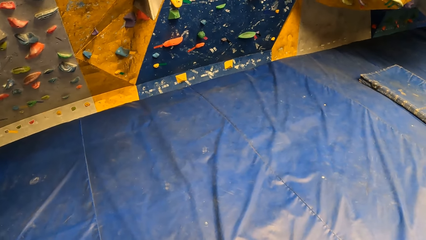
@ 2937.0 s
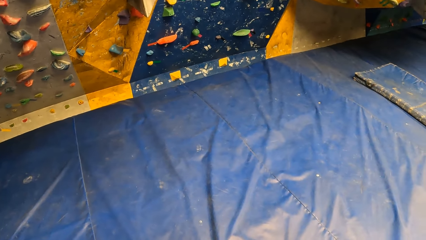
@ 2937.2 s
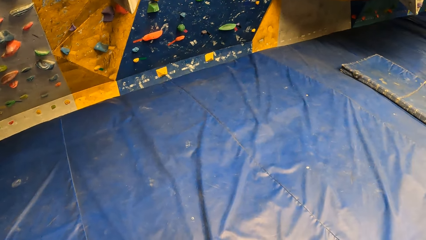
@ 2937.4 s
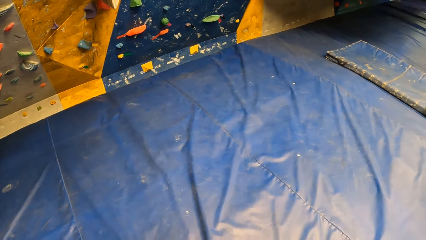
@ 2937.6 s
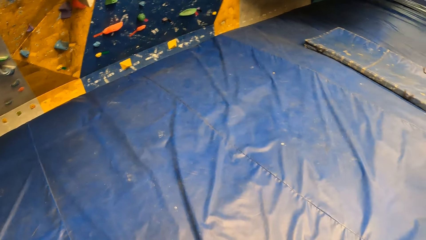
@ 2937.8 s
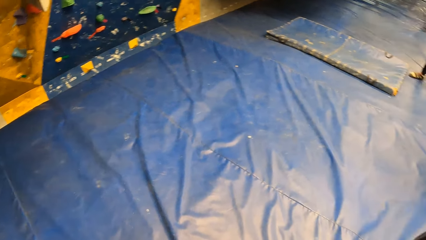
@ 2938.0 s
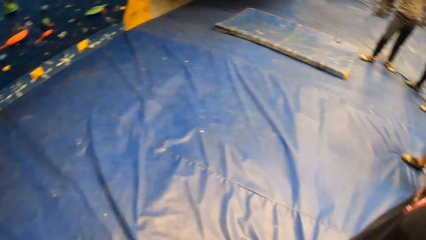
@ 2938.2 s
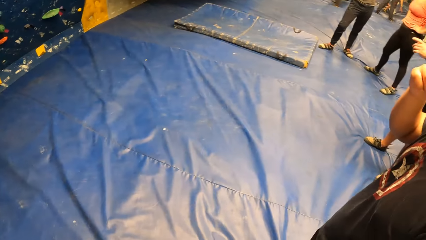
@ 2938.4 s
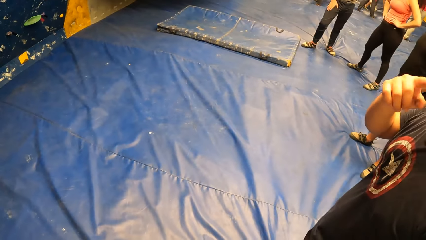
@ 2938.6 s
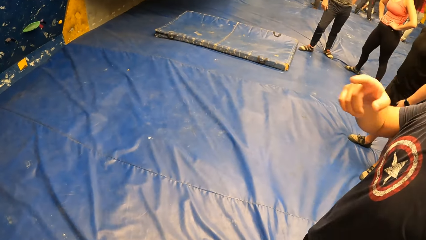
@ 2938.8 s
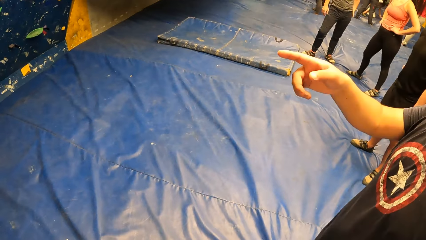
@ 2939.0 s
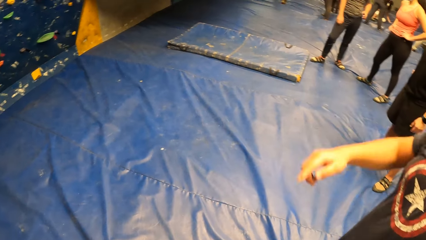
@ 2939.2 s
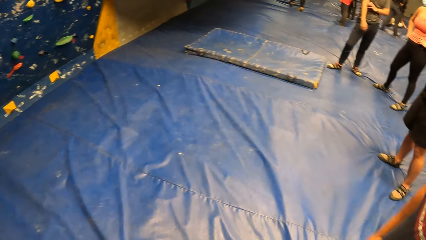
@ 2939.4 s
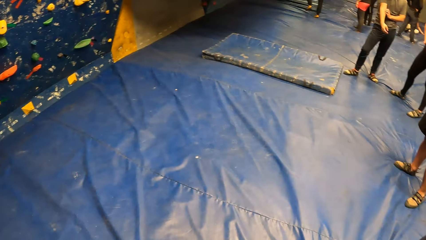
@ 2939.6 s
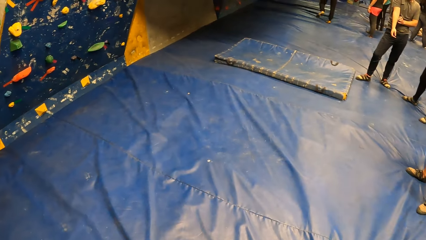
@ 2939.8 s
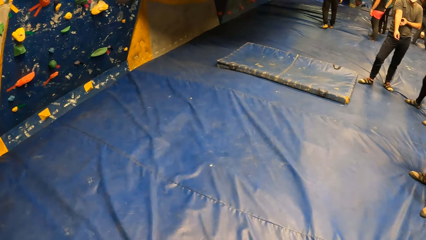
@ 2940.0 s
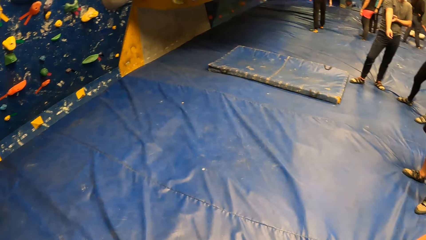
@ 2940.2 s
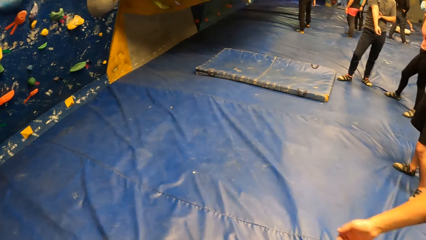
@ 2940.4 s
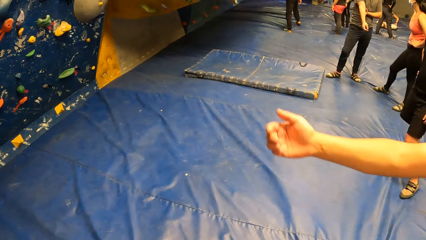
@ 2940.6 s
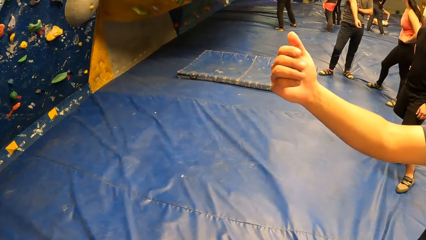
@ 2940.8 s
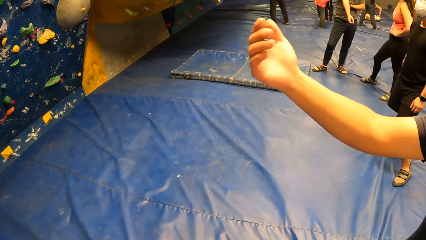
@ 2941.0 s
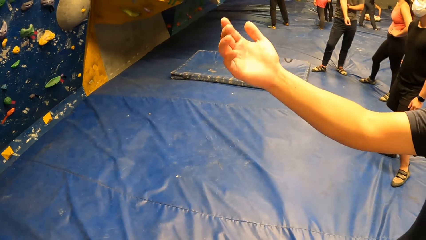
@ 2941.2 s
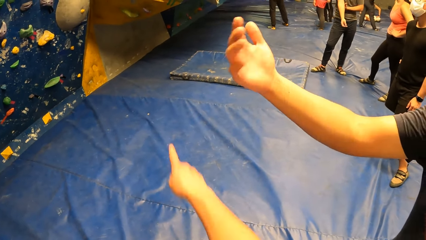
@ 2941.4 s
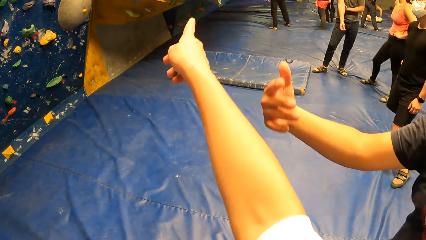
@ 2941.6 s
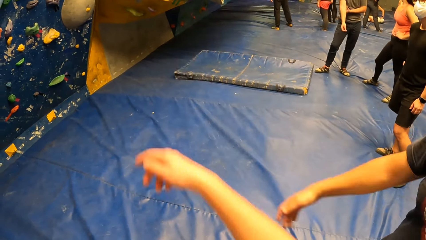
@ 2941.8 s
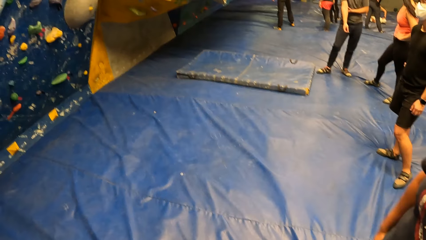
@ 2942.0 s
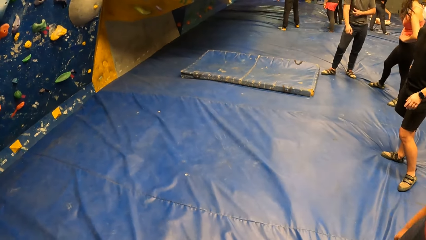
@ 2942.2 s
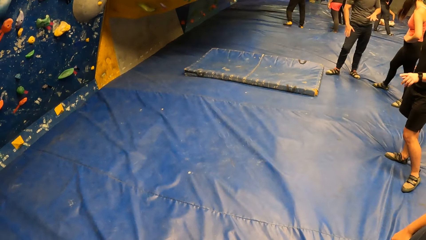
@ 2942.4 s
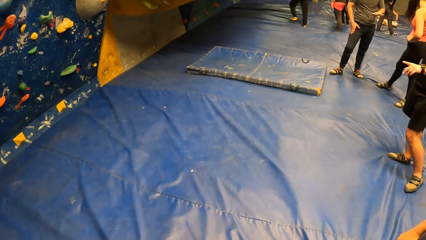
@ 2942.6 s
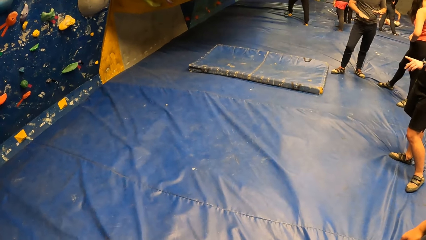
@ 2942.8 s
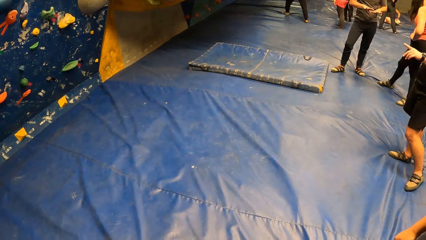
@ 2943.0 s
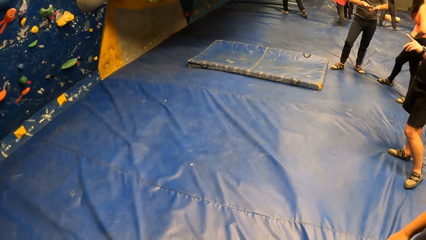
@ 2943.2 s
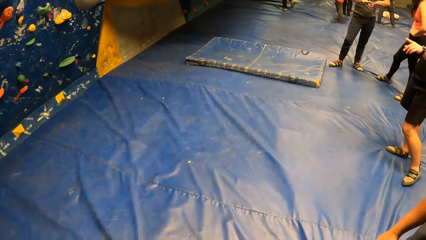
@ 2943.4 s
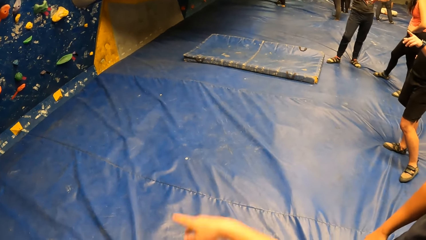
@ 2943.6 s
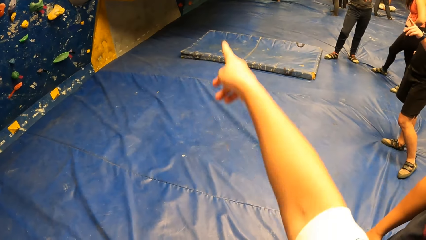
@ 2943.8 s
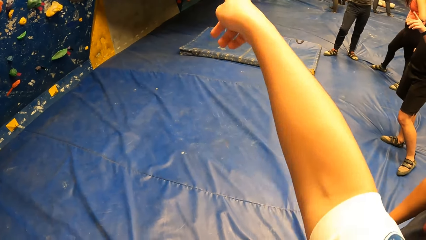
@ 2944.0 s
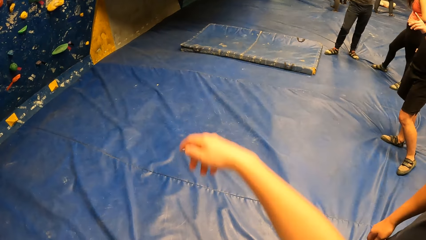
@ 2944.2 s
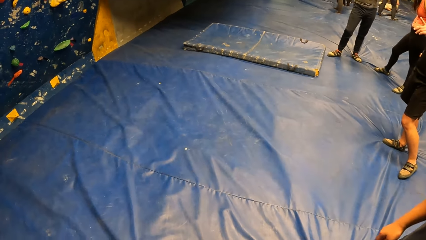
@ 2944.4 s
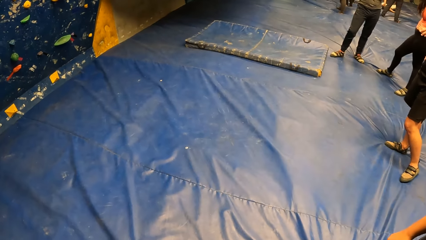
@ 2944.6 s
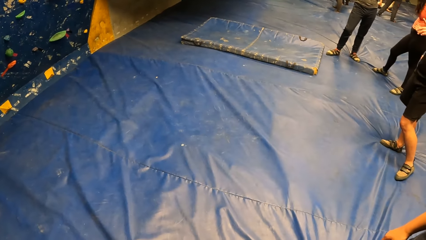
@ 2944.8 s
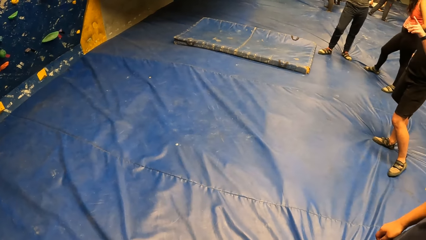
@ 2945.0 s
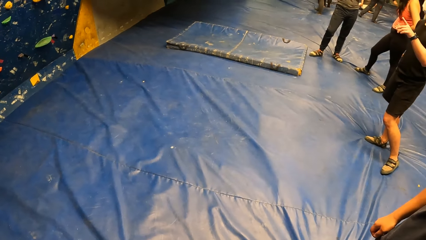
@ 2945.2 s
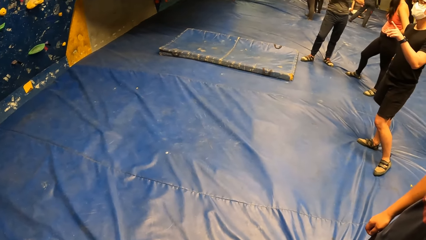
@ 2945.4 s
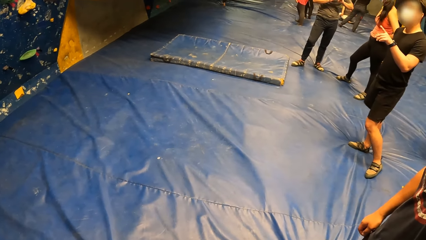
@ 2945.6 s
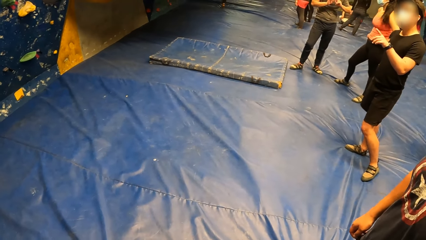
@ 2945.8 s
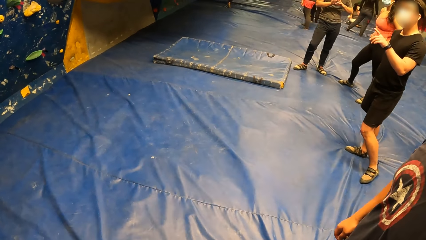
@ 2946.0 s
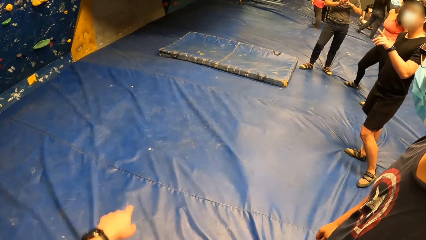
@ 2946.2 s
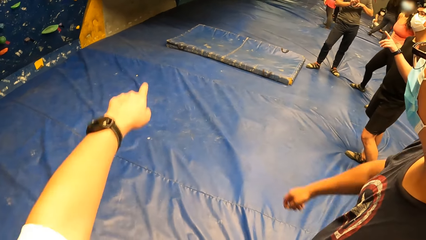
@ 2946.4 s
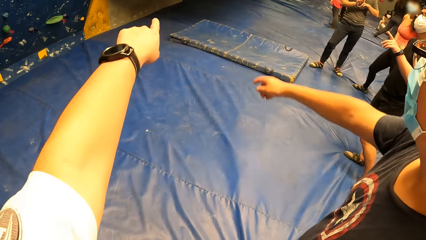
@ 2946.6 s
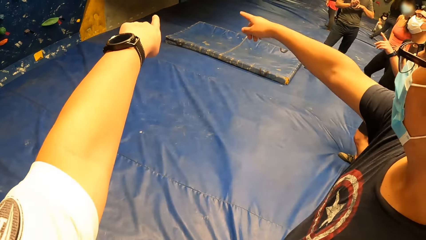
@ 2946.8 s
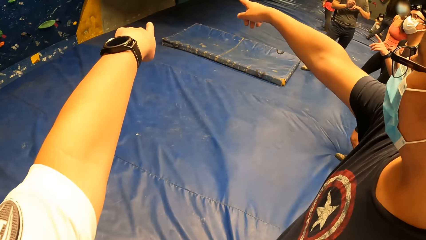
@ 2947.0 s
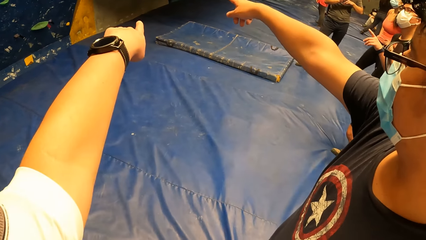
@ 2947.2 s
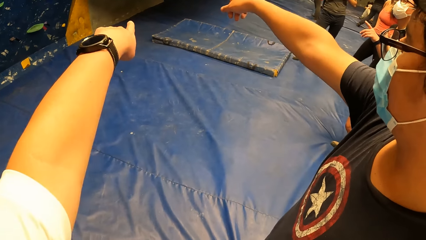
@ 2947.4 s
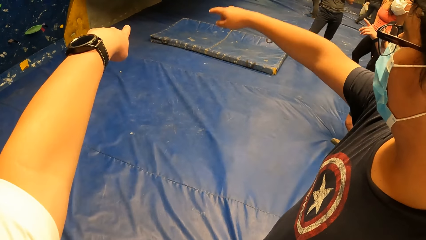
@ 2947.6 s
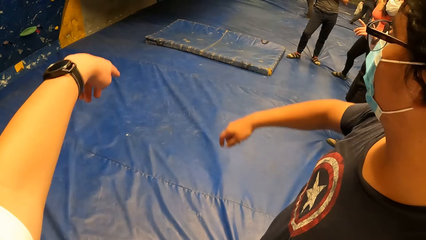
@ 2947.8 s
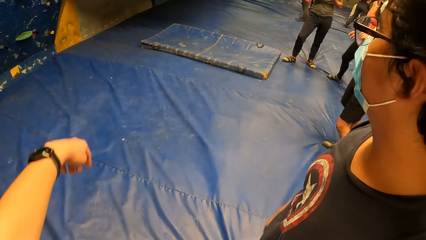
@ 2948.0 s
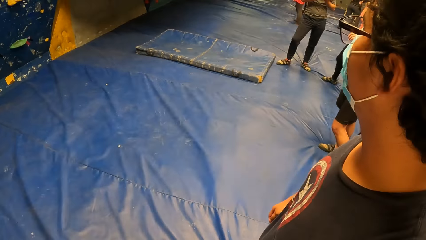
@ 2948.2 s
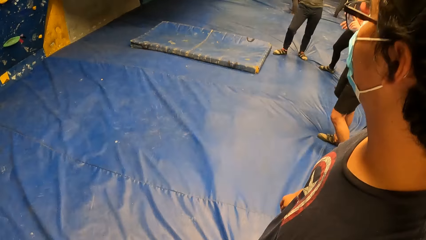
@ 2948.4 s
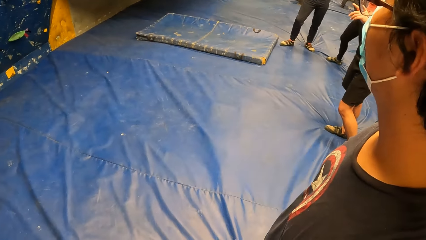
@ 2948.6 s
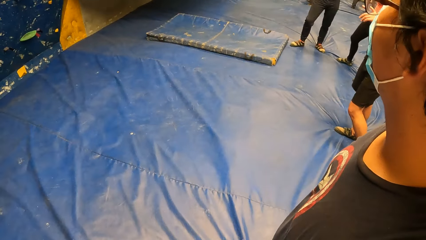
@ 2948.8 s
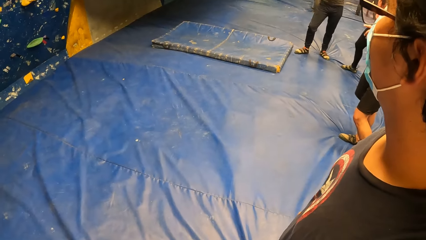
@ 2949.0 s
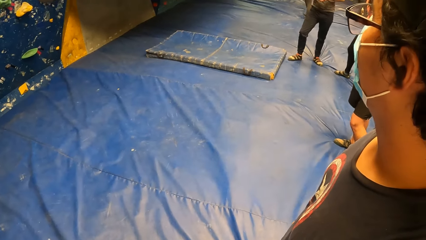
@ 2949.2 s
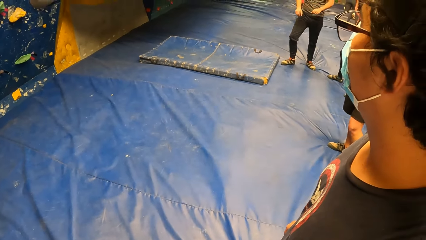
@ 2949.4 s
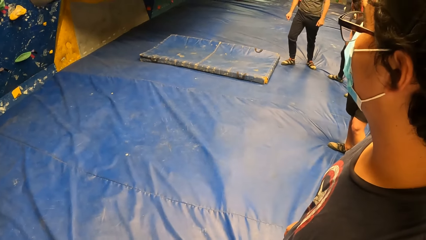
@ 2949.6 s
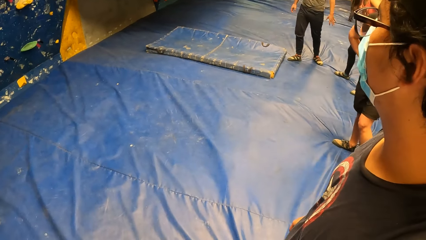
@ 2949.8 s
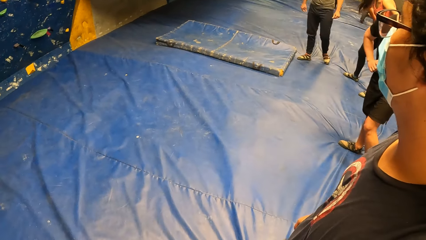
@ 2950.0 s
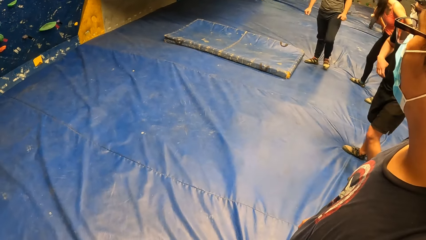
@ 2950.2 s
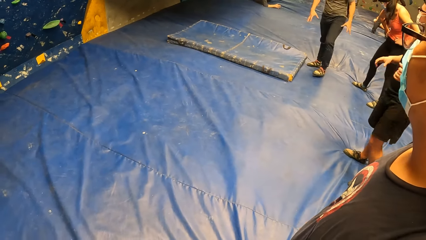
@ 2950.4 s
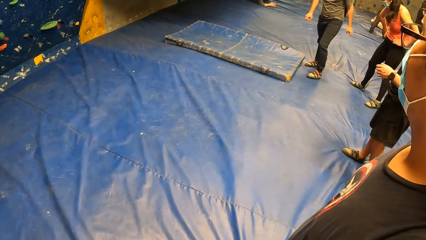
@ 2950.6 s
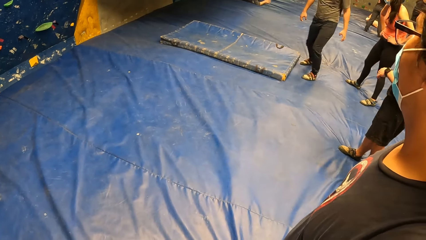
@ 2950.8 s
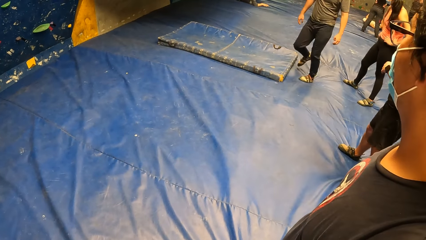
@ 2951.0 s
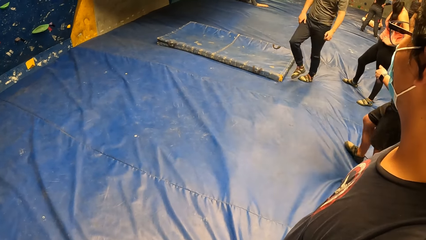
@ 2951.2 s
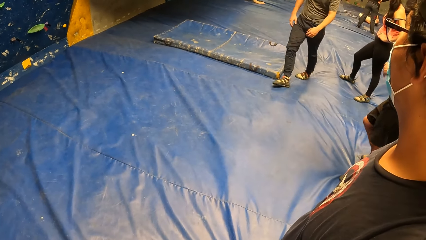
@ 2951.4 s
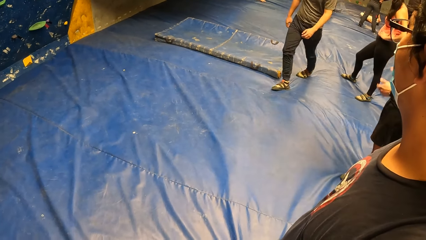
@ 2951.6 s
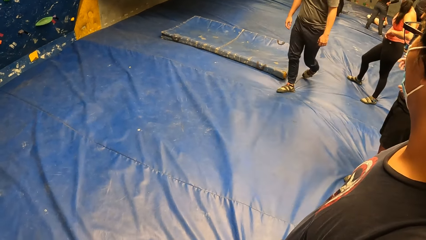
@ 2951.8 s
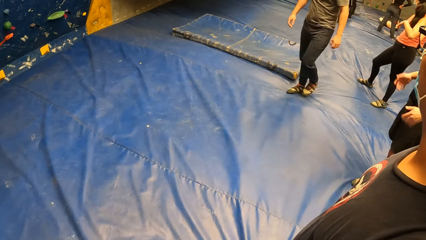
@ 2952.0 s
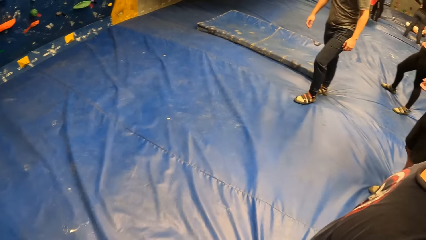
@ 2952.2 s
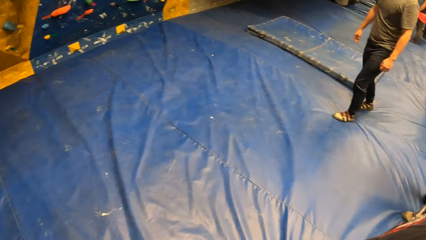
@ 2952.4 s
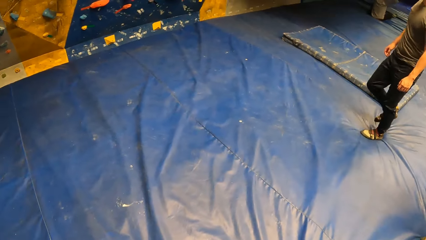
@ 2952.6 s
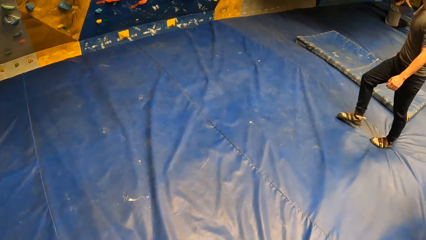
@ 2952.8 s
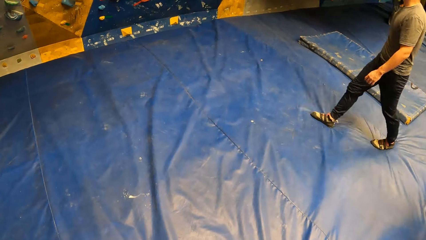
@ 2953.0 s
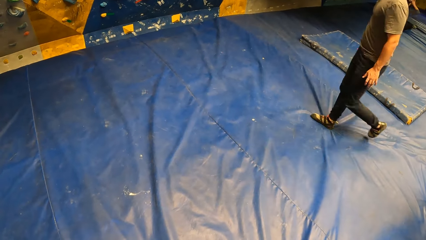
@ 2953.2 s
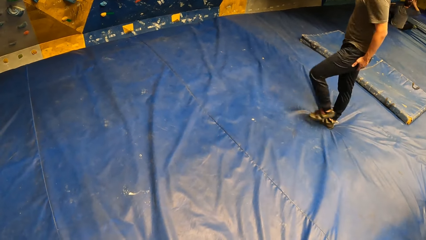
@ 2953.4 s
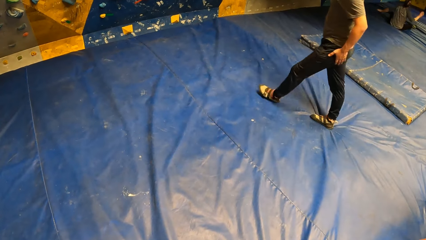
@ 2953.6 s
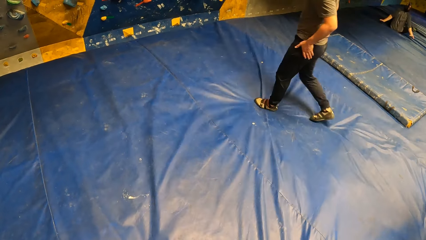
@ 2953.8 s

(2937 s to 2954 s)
The camera wearer looks towards a climber. The climber points towards the wall. The climber gestures with a hand. The camera wearer points at the rock grip wall. Another climber points towards the wall. The camera wearer points at the rock grip wall with her left hand. The first climber points at the rock grip wall. A man walks towards the rock grip wall.
